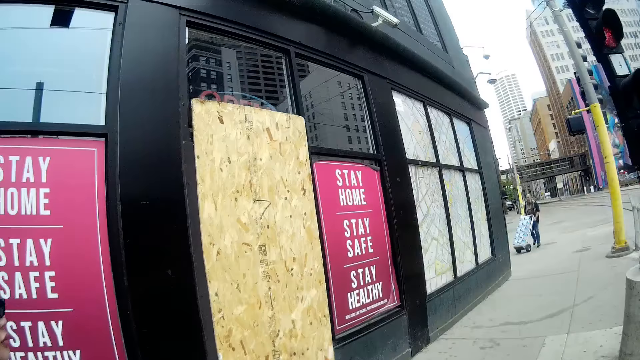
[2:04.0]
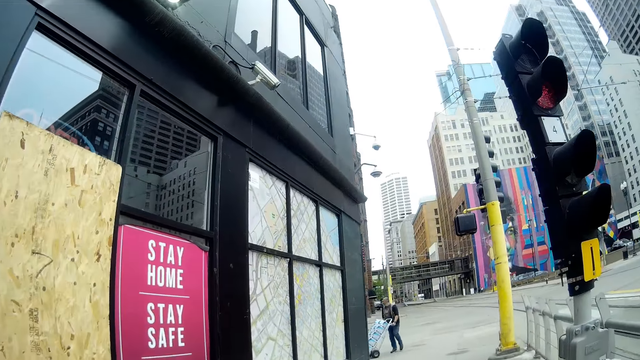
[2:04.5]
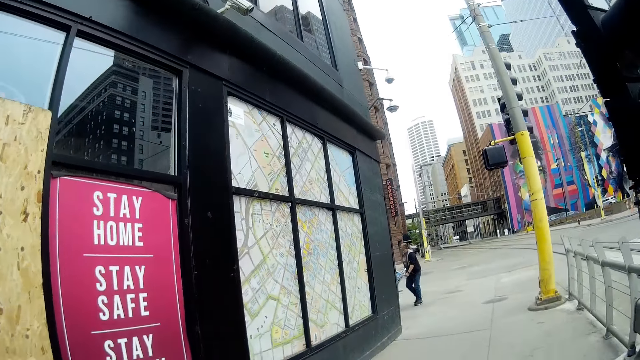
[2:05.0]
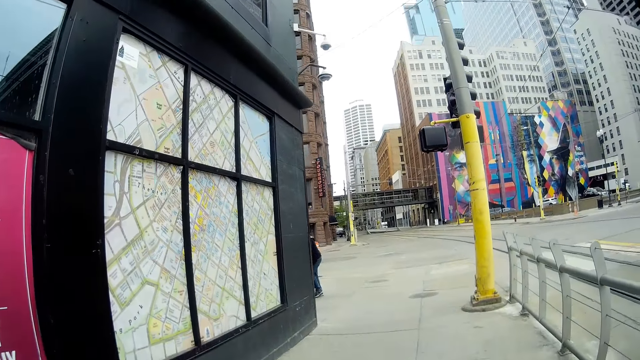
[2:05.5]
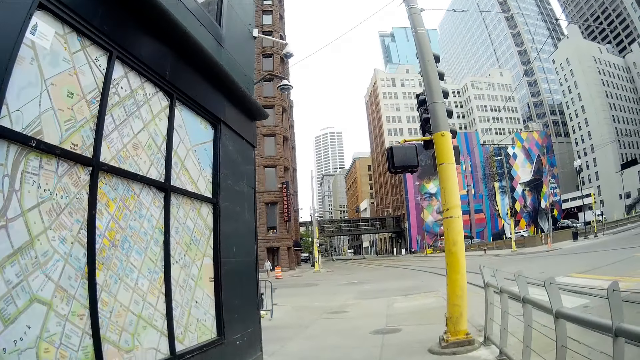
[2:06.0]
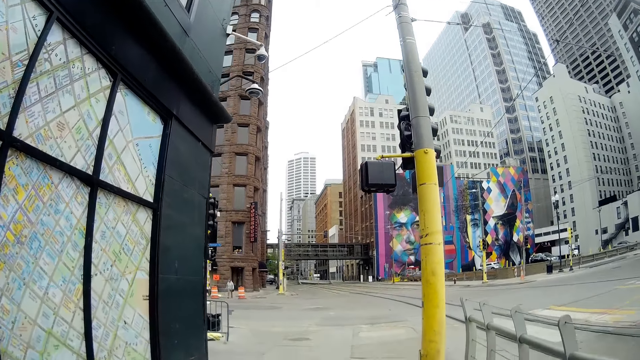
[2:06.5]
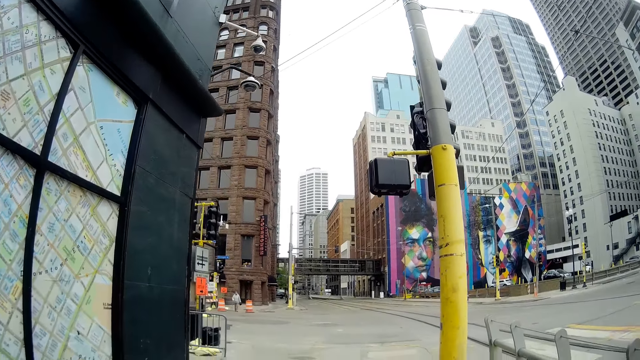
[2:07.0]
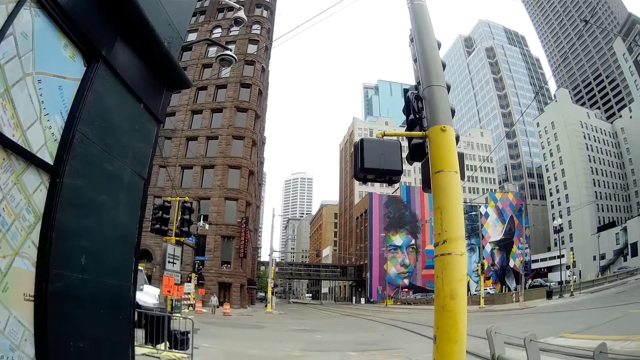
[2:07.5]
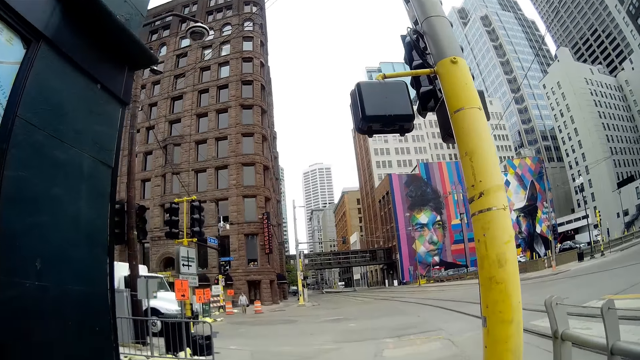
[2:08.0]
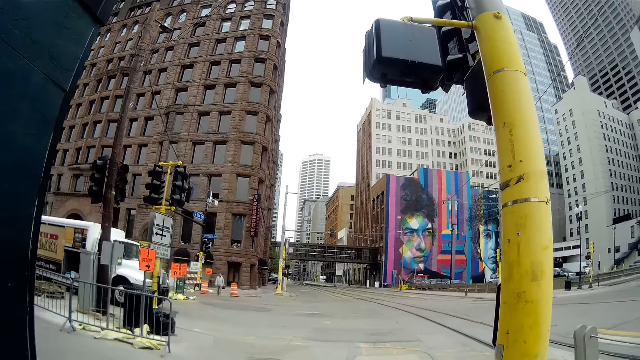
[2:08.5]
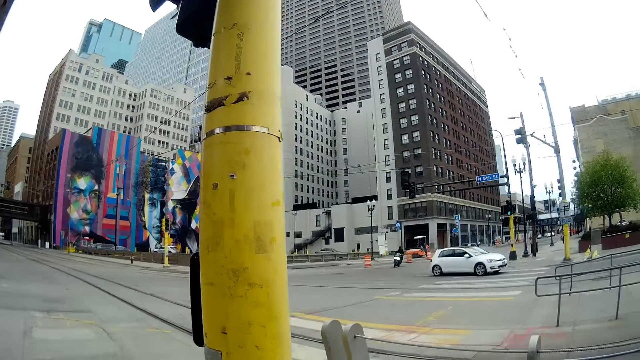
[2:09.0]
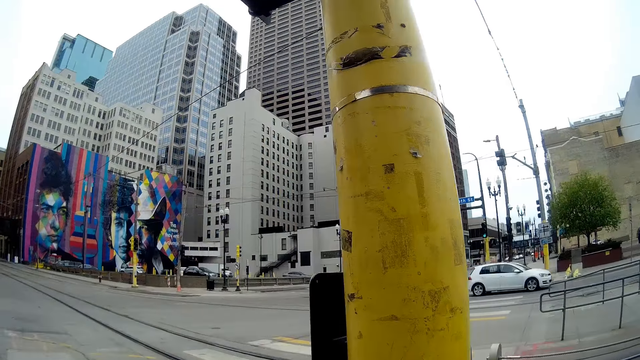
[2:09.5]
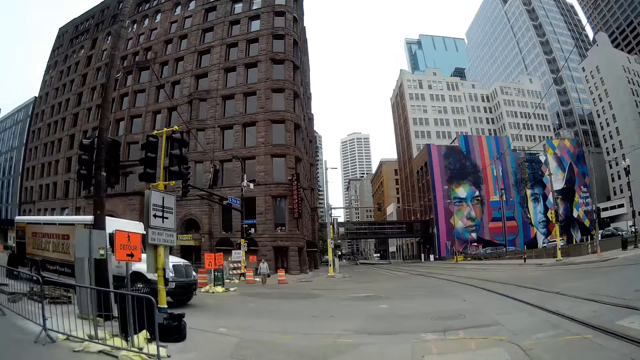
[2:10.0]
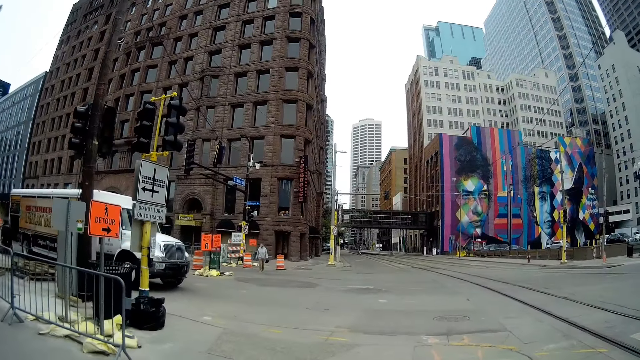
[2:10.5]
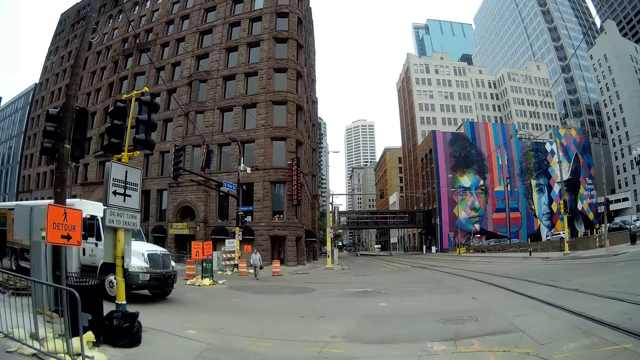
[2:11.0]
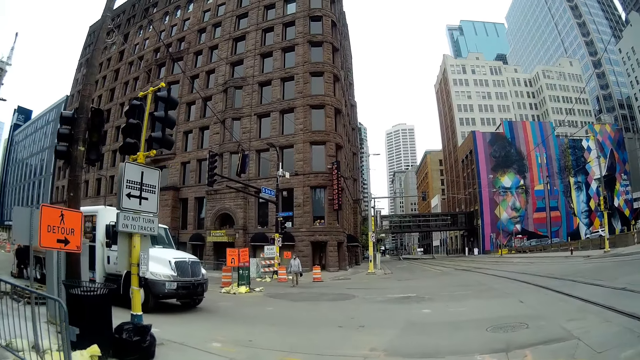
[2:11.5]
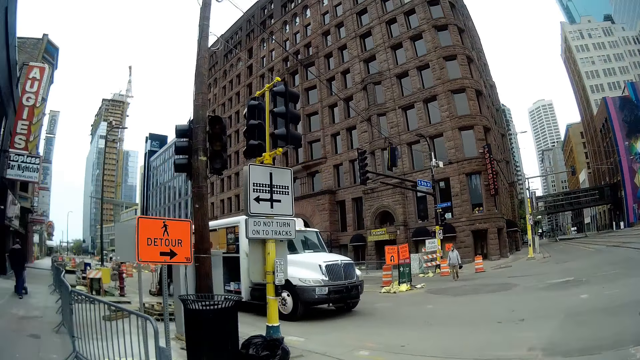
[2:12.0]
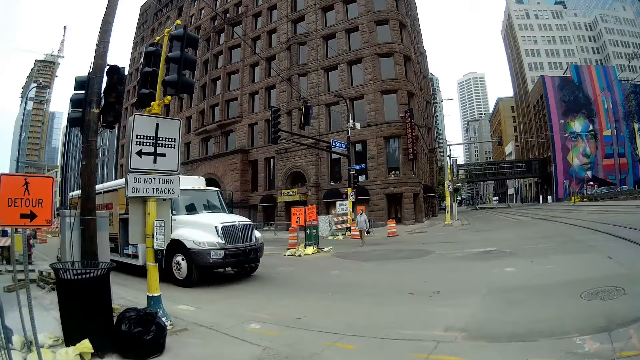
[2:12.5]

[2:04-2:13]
A white car drives past the camera wearer on the road.

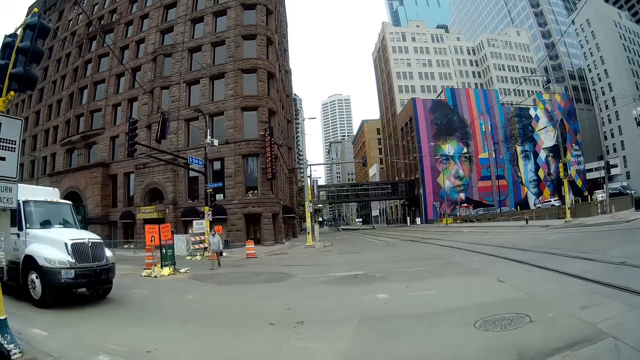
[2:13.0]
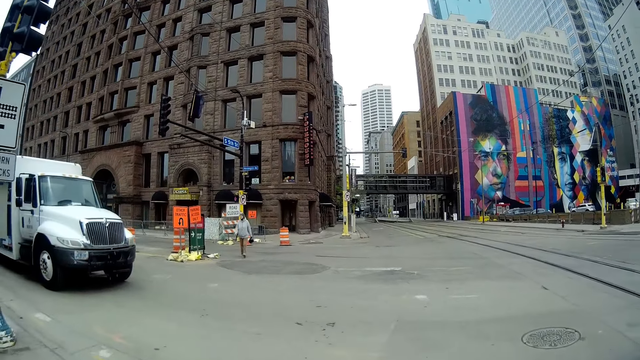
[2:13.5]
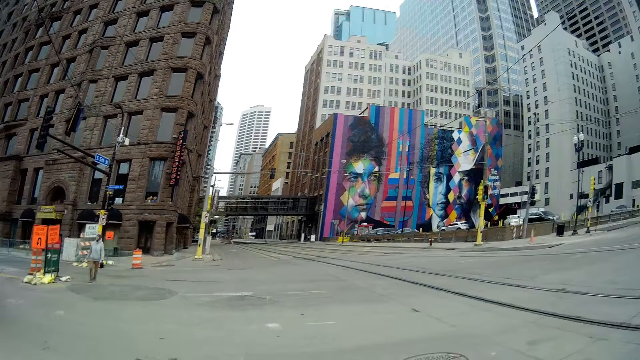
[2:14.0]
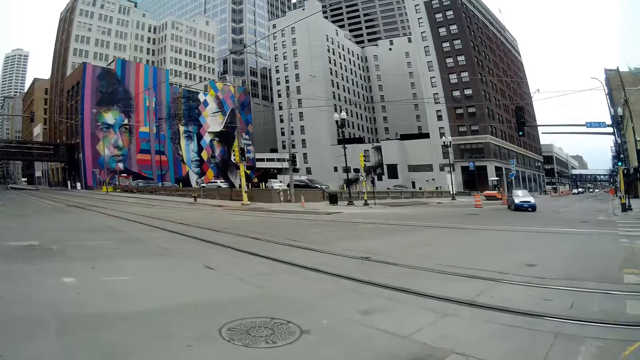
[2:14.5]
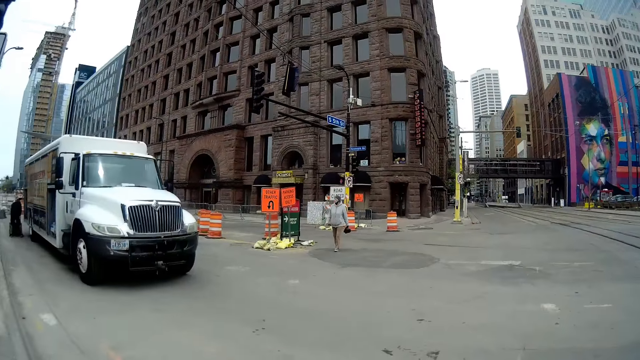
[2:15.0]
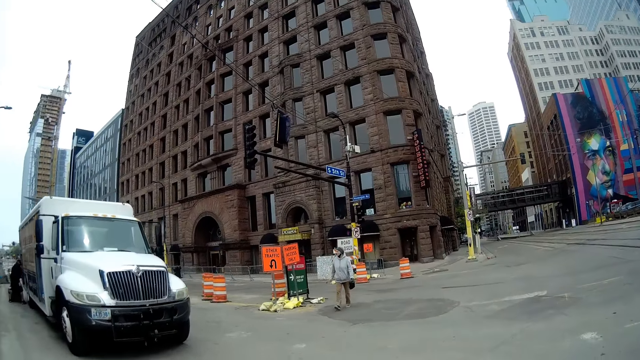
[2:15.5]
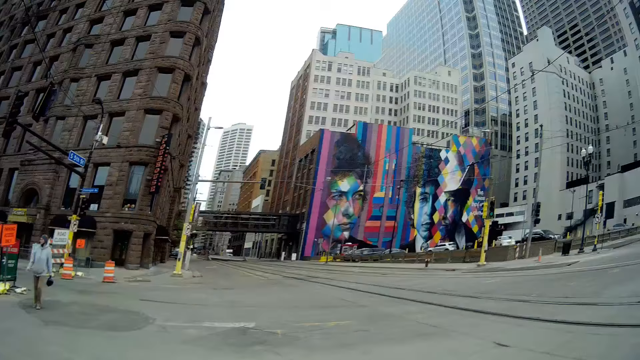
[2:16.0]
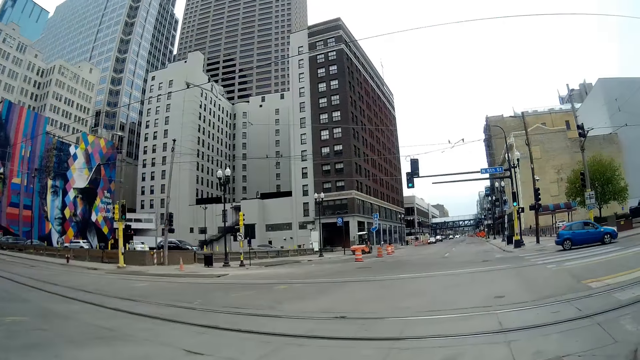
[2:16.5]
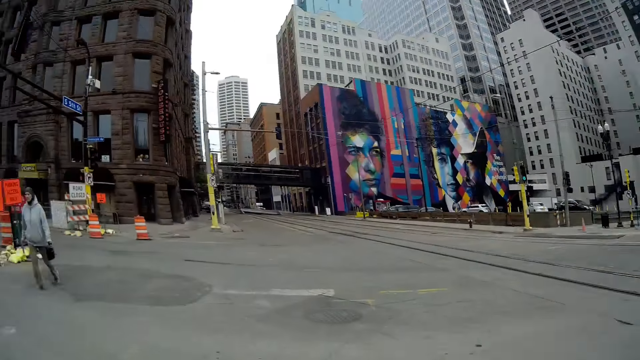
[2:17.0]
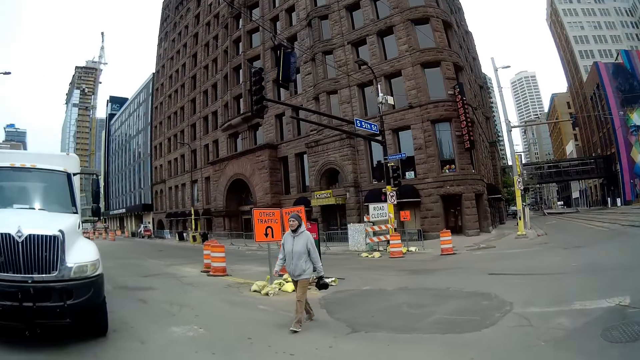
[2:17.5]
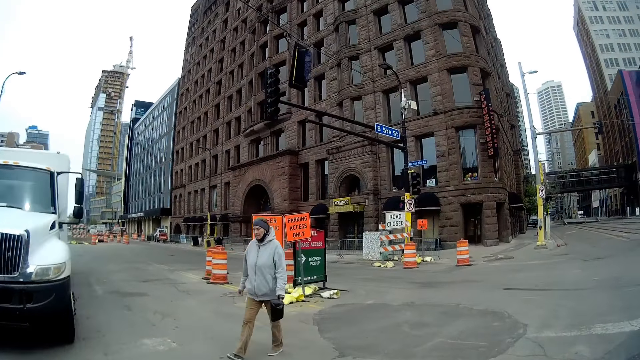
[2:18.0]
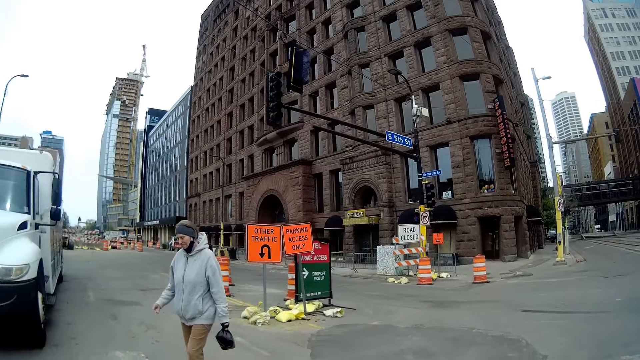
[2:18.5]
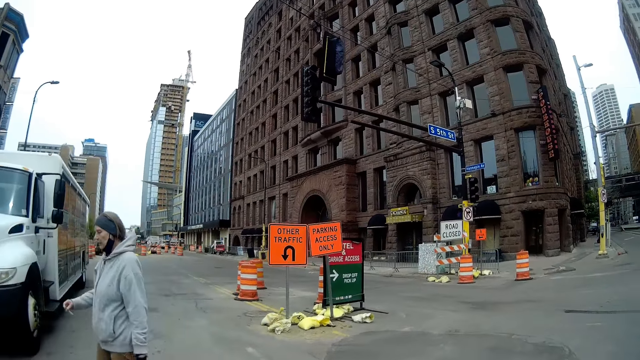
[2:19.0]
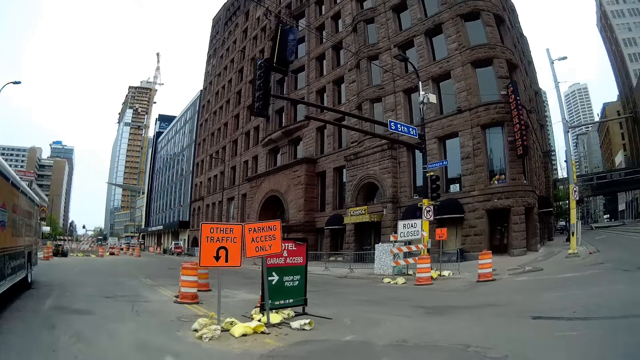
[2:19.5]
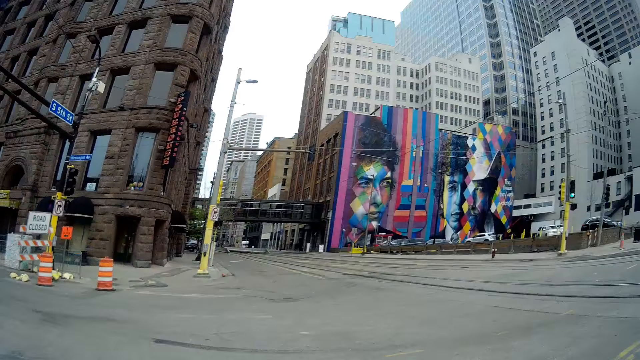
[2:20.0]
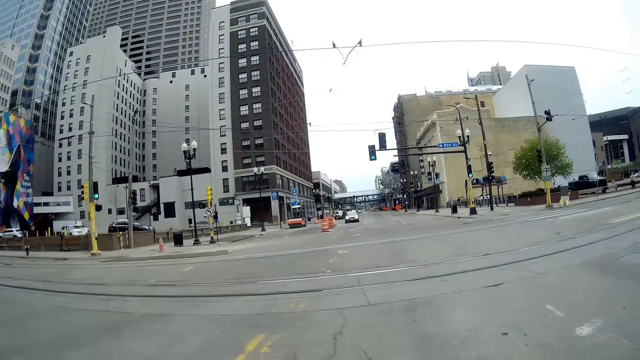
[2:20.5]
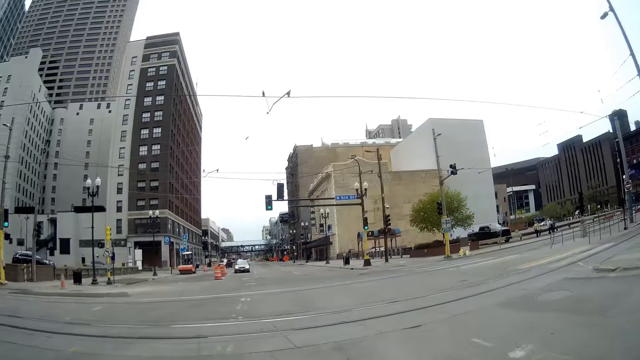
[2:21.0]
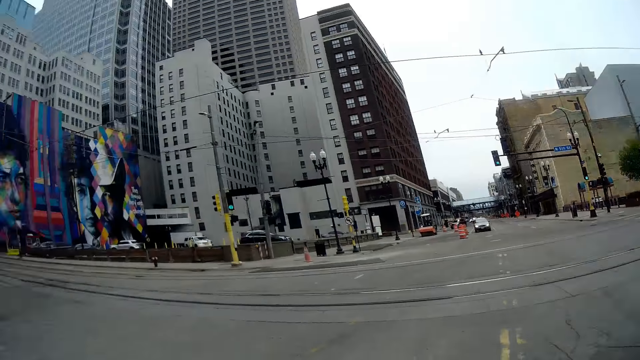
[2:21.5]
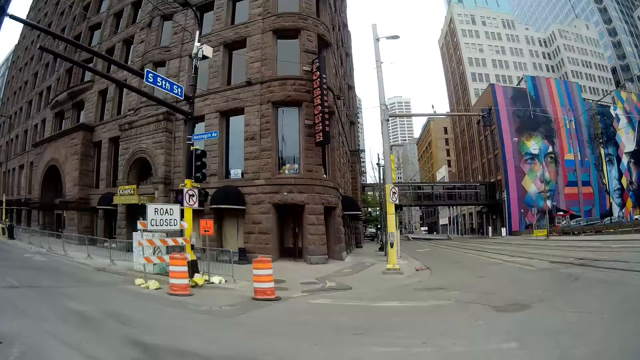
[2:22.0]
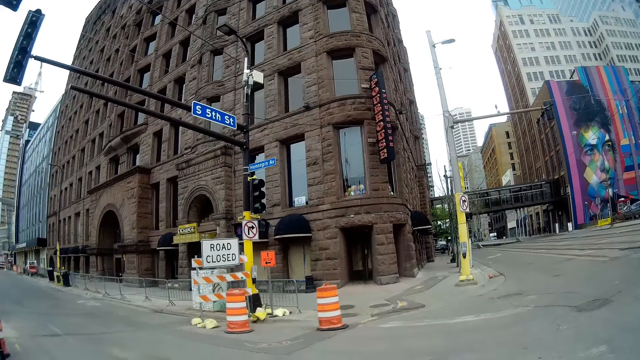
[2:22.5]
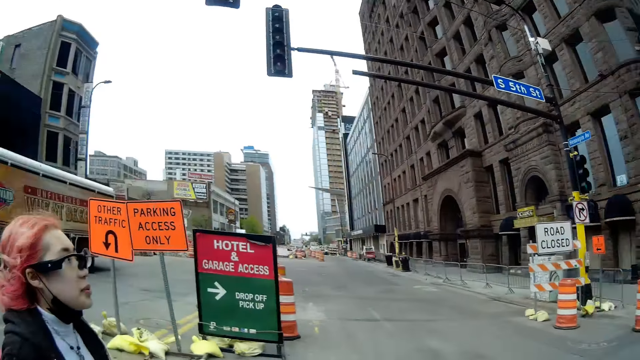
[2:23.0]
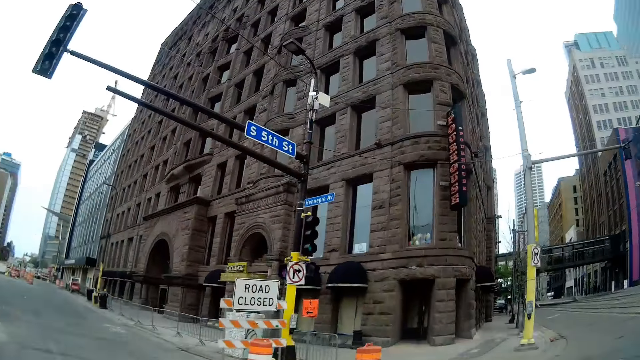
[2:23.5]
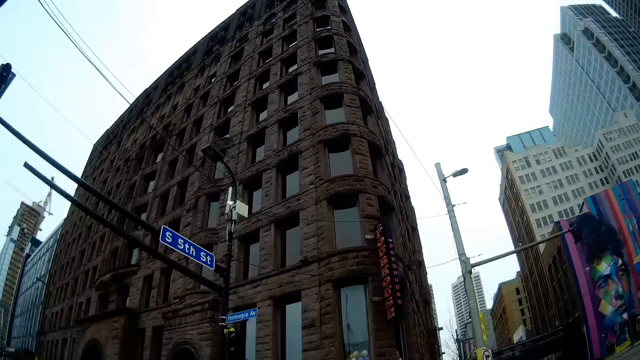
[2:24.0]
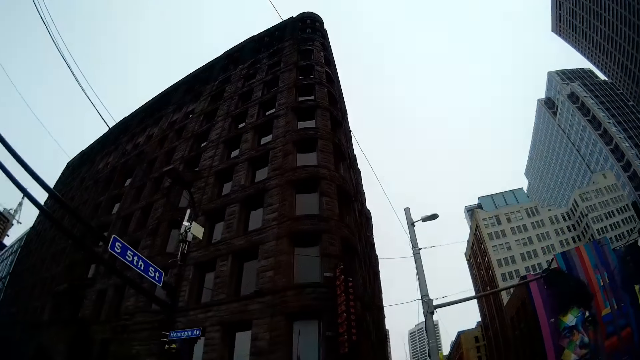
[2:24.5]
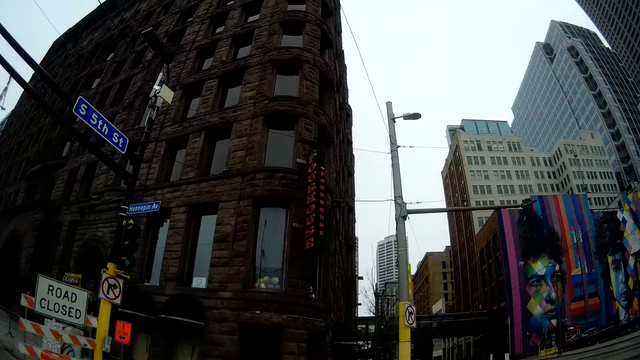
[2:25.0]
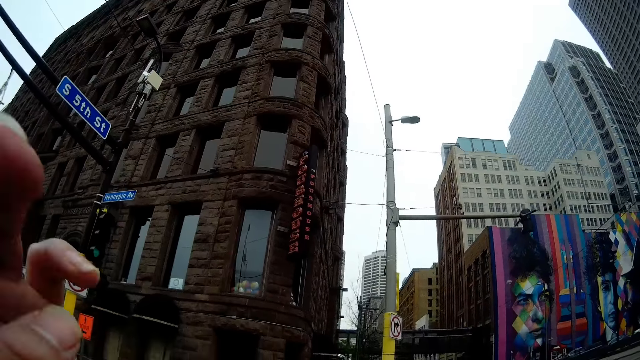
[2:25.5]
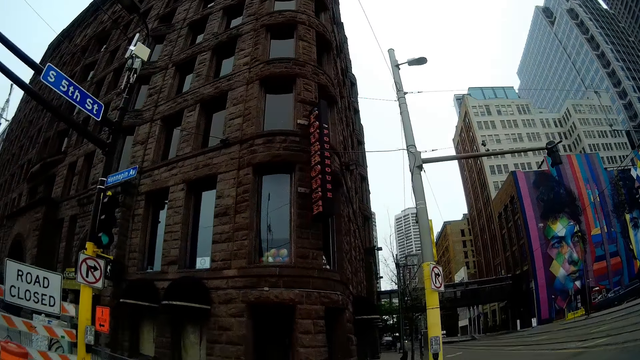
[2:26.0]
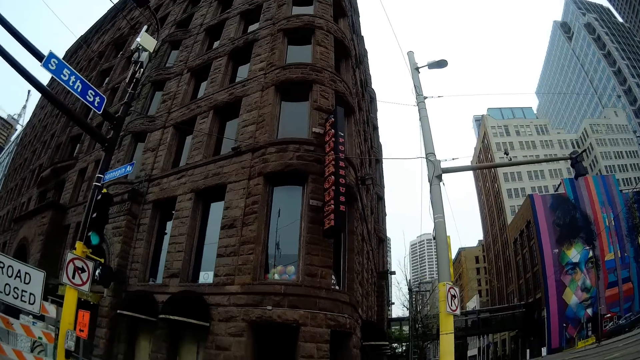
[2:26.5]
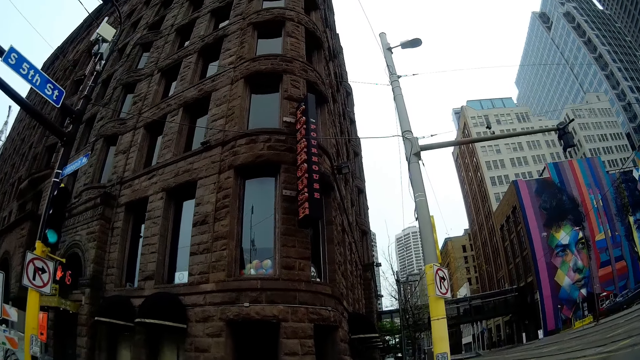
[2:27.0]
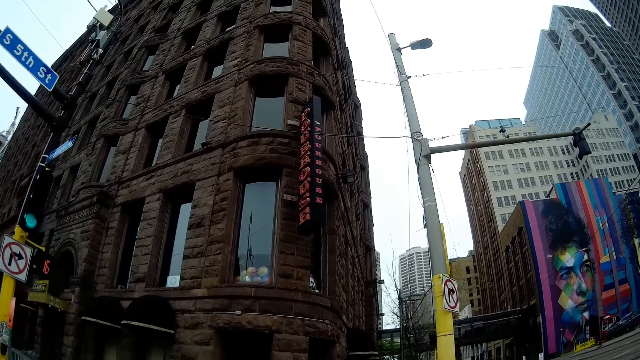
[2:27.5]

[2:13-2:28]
The camera wearer walks past a white truck. A woman walks past the camera wearer. The camera wearer looks around and raises a hand up.
